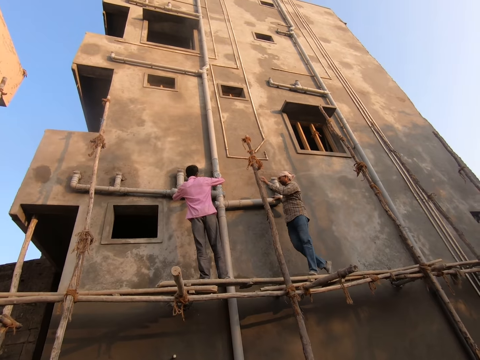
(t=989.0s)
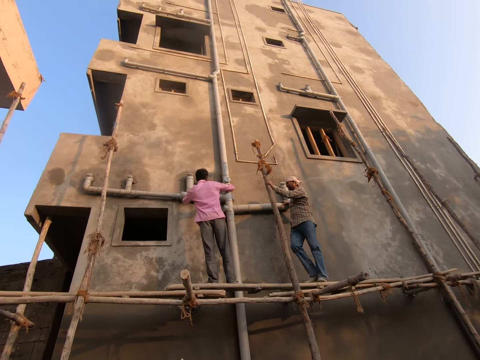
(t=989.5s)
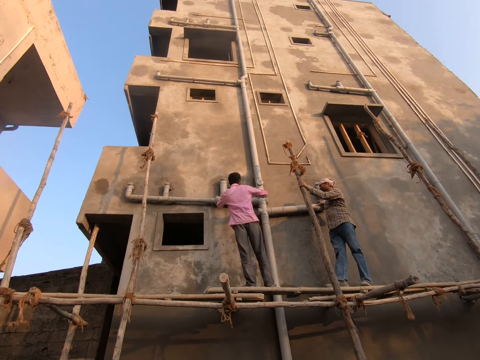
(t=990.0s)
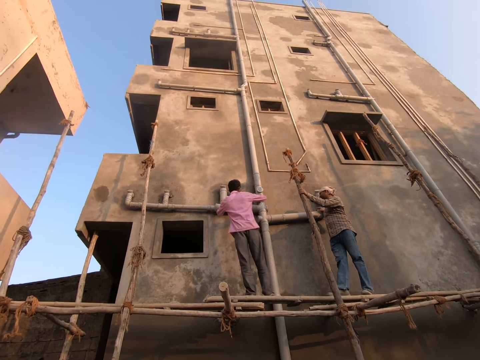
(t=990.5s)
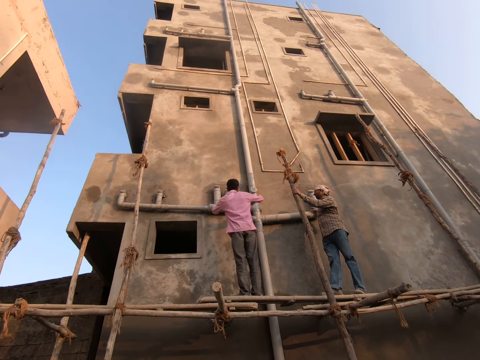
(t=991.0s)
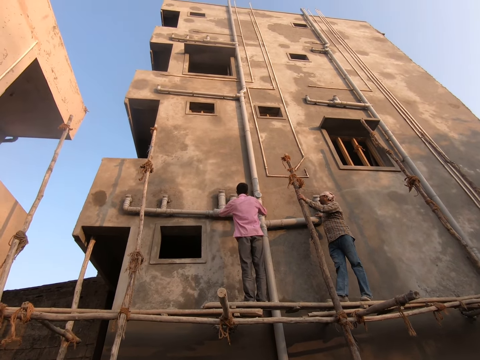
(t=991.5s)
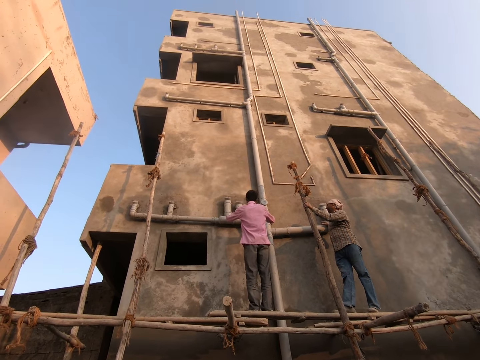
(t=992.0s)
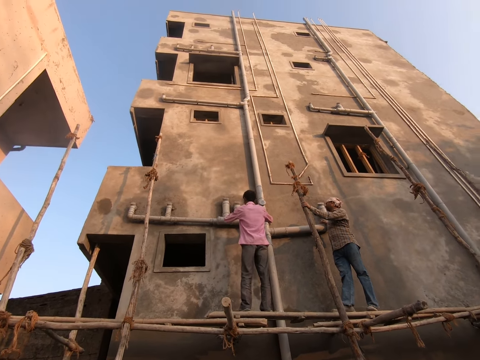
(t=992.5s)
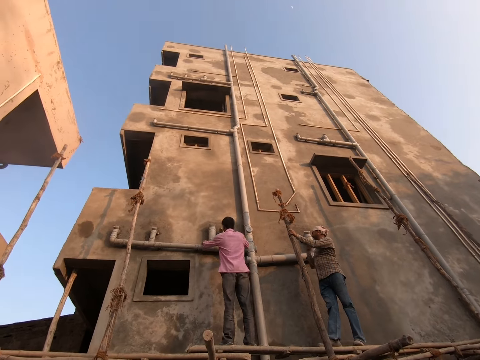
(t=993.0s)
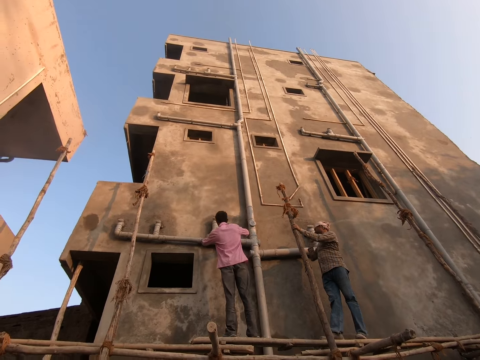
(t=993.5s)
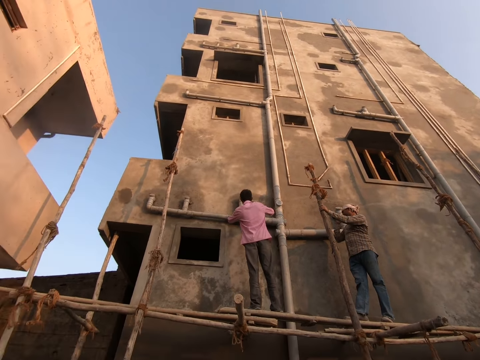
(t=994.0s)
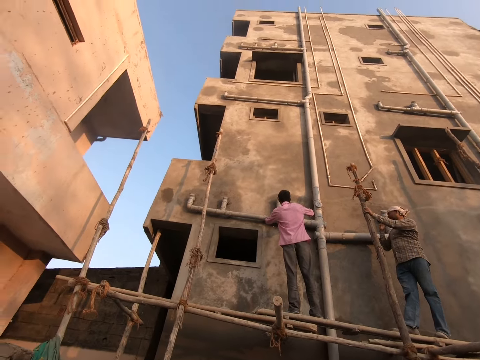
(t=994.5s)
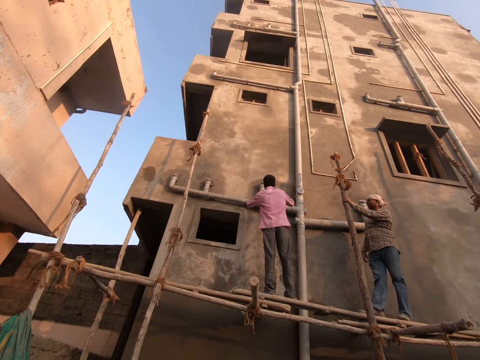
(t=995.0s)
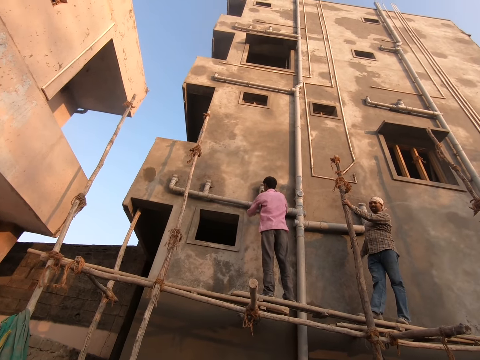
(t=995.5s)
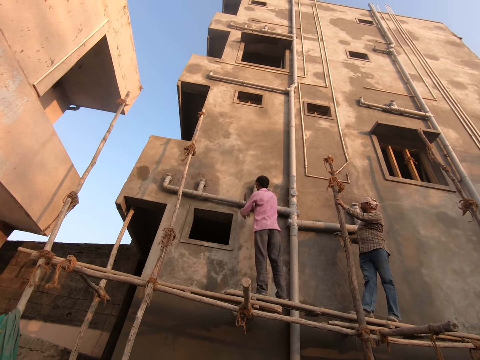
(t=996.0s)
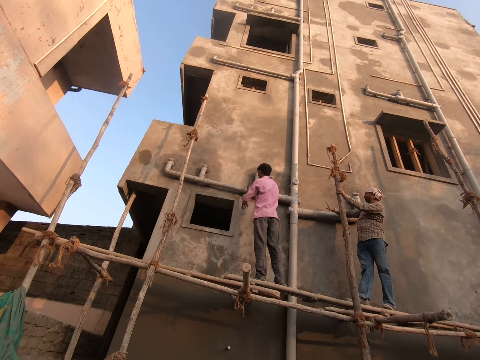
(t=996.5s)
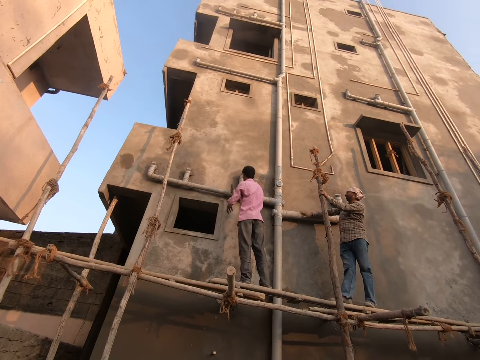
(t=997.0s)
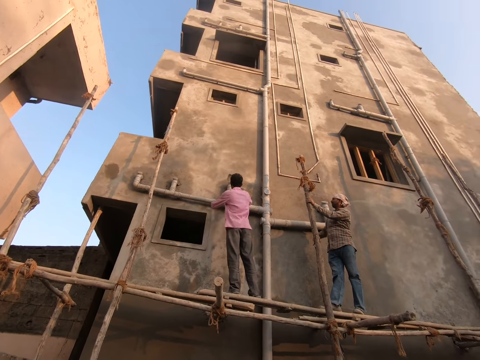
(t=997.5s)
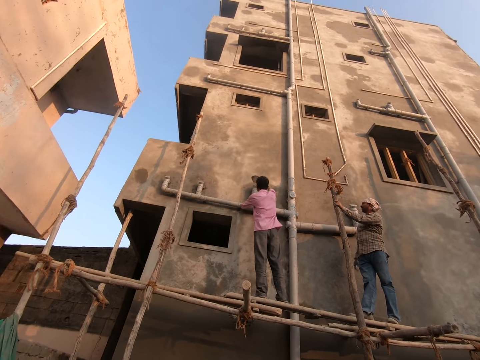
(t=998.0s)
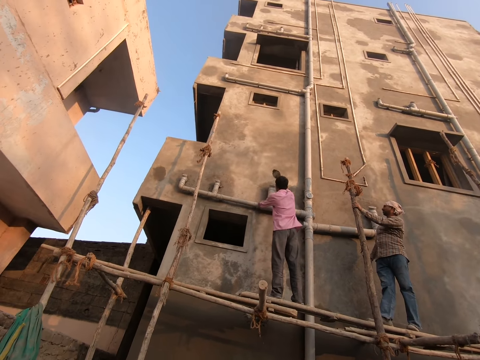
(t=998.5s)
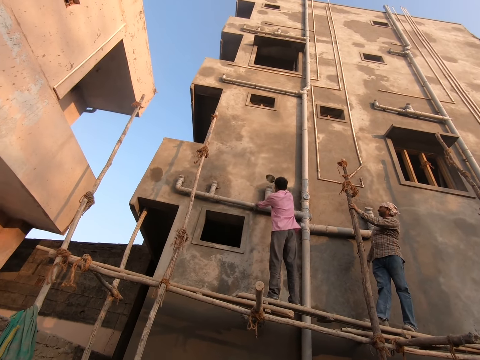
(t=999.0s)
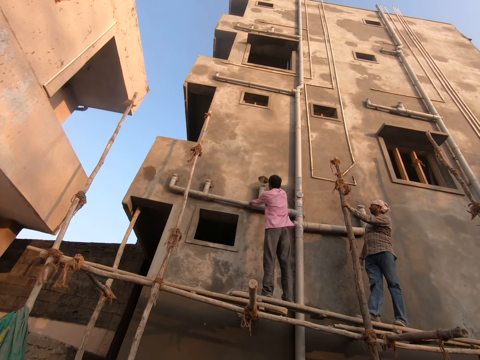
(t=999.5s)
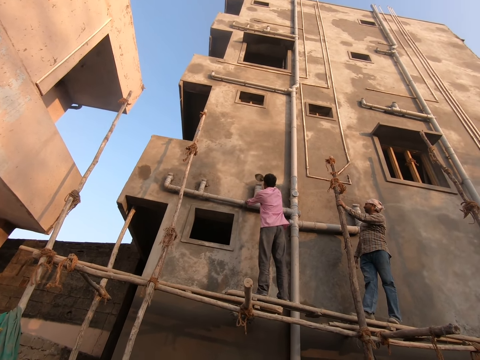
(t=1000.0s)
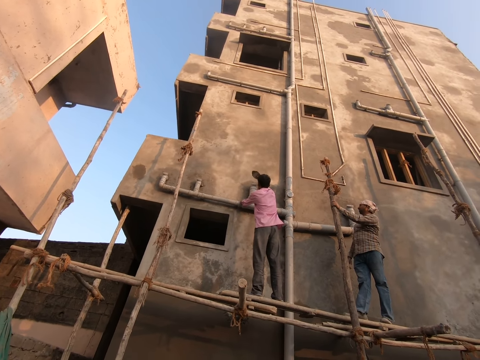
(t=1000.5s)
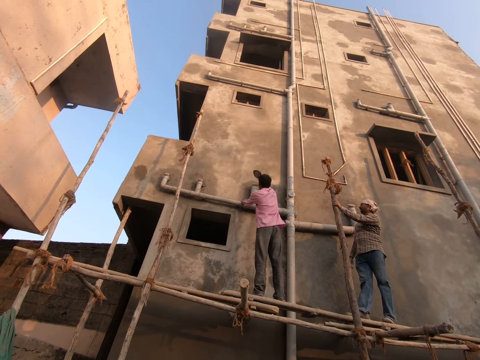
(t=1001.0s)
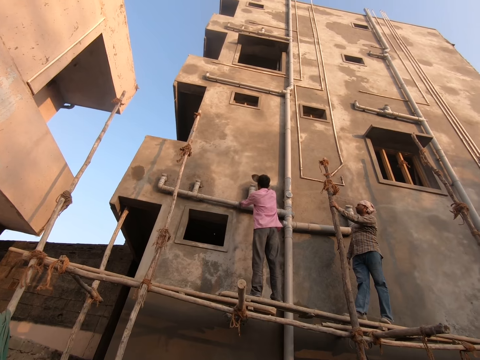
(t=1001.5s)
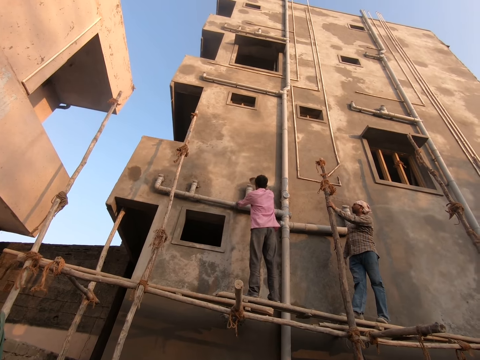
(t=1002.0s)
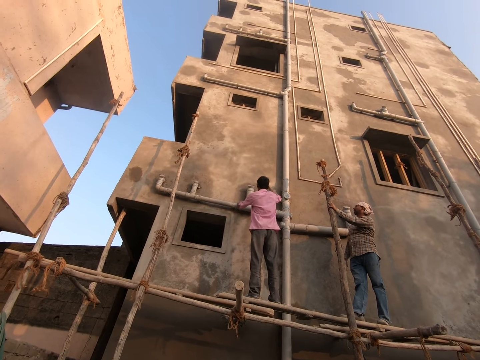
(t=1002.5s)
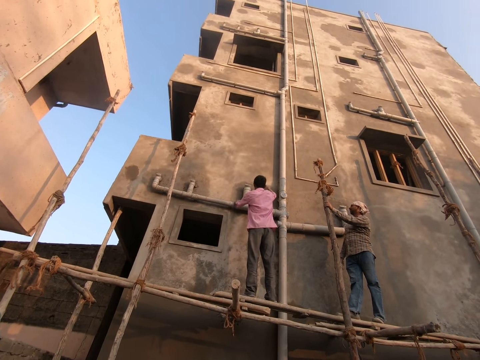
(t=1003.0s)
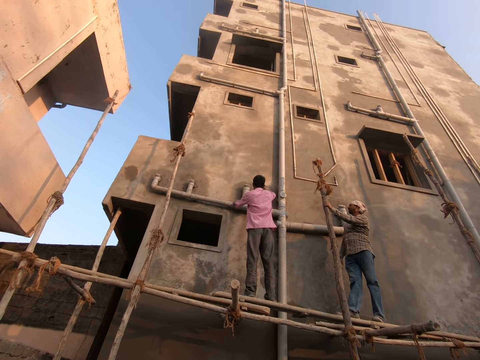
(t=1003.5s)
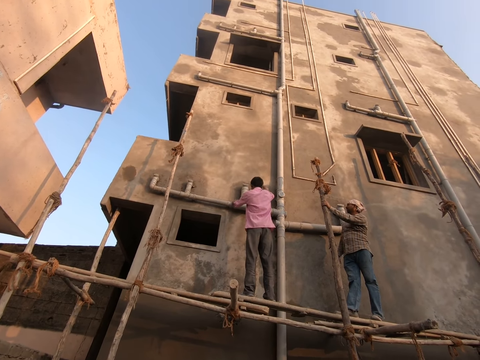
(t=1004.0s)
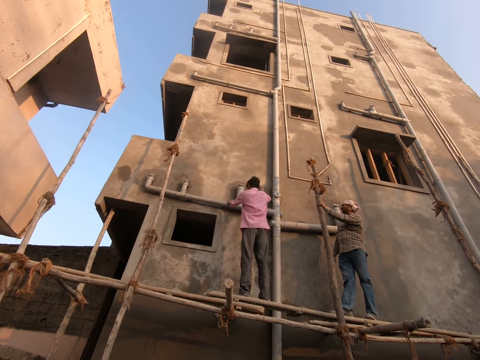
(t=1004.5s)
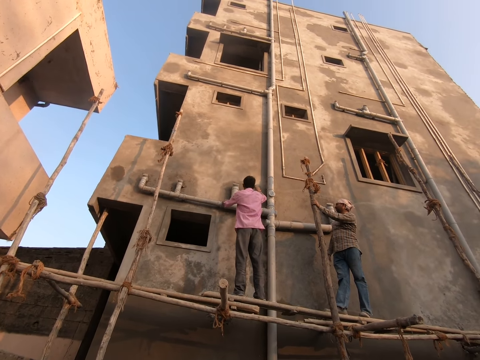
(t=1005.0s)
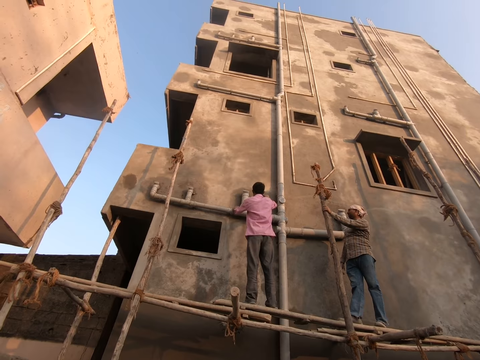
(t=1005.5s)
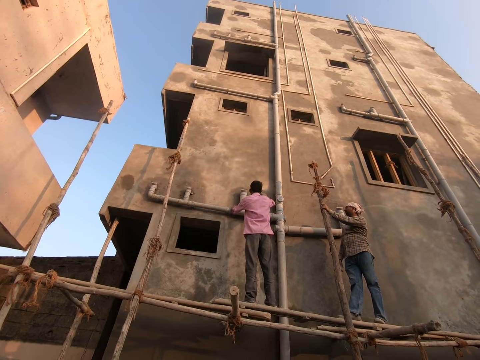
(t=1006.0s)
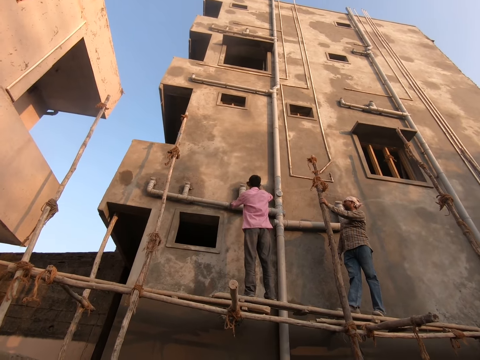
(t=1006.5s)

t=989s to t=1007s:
A male walks along the construction pole. He converses with the camera wearer. He holds the pipe with his hand. Another male hits the pipe with a trowel. The other male converses with the camera wearer.

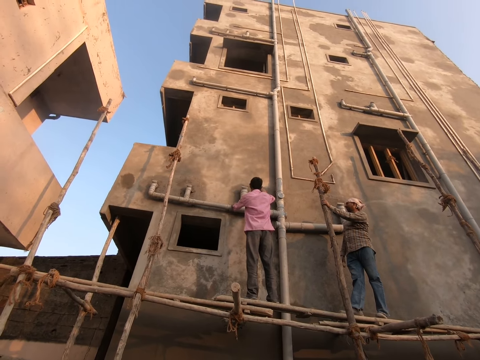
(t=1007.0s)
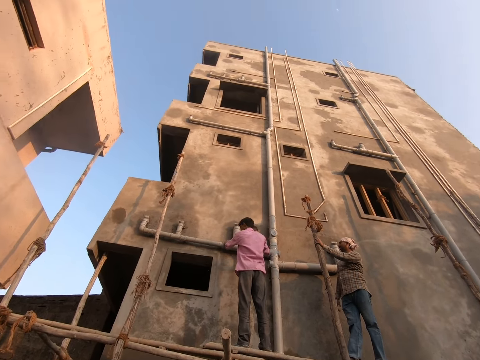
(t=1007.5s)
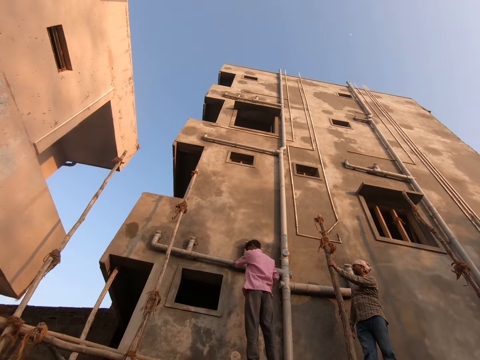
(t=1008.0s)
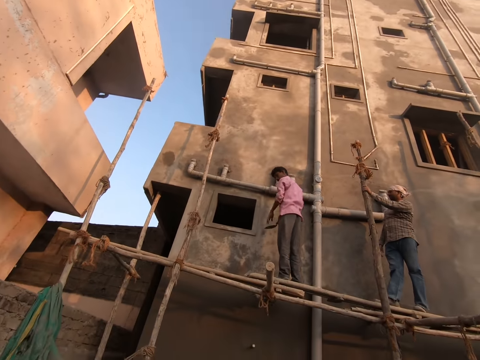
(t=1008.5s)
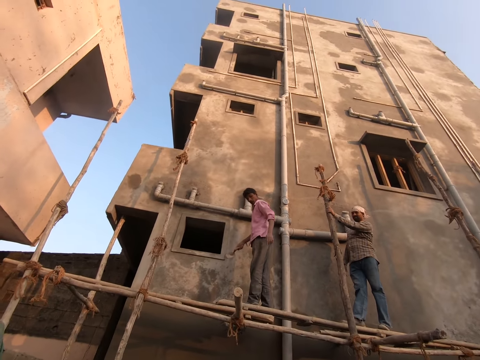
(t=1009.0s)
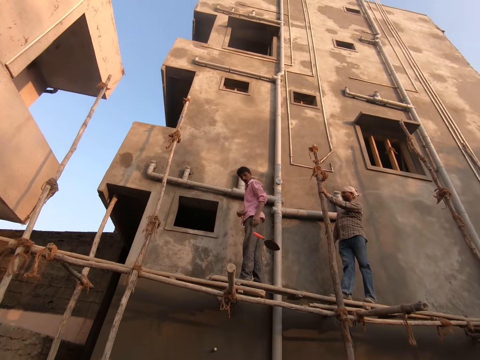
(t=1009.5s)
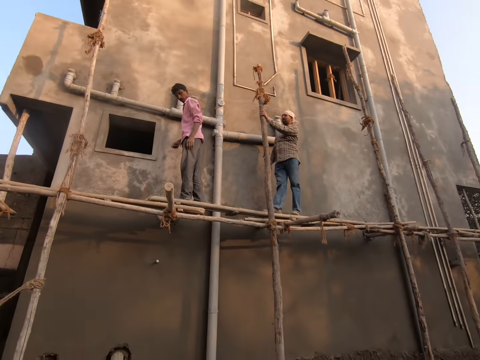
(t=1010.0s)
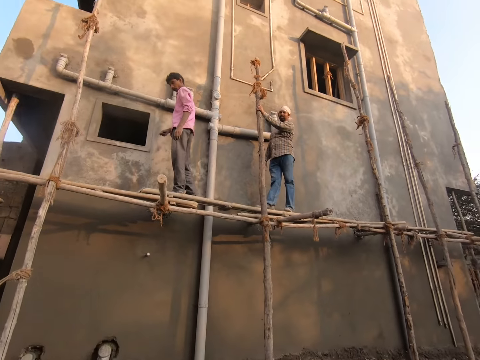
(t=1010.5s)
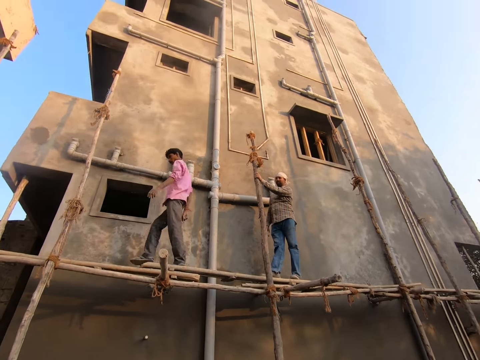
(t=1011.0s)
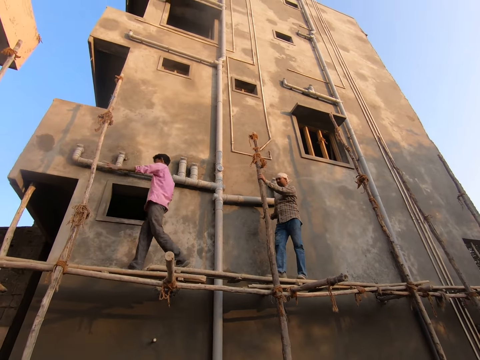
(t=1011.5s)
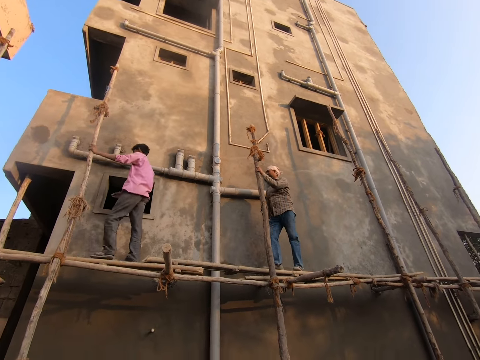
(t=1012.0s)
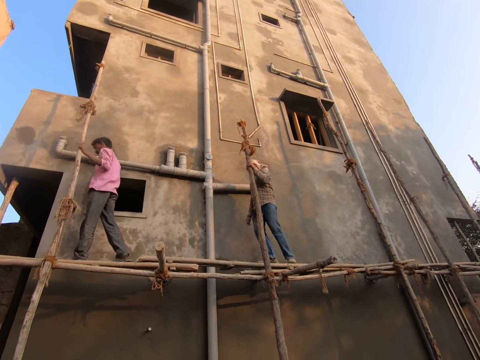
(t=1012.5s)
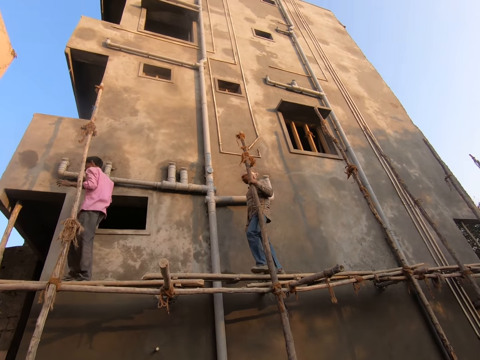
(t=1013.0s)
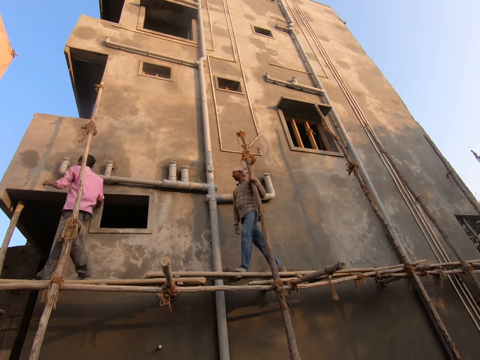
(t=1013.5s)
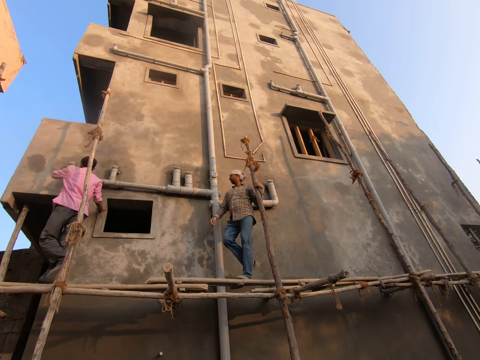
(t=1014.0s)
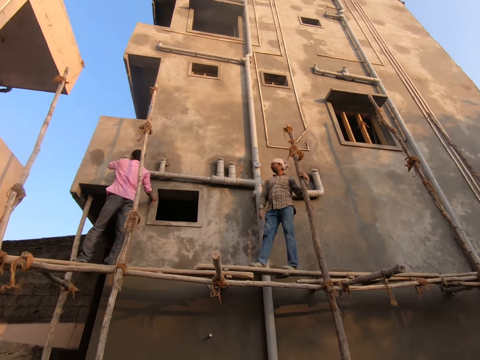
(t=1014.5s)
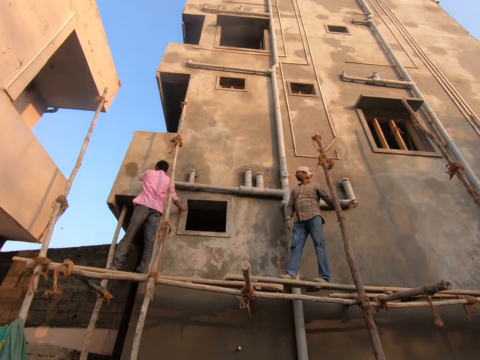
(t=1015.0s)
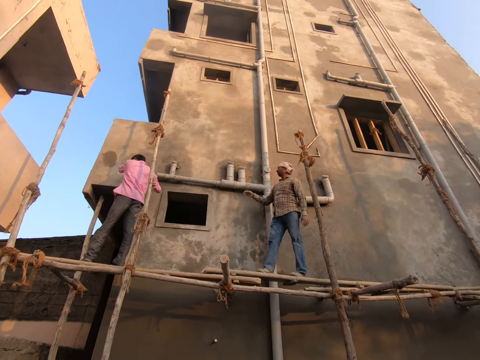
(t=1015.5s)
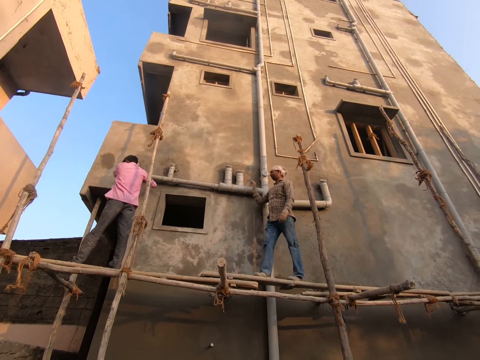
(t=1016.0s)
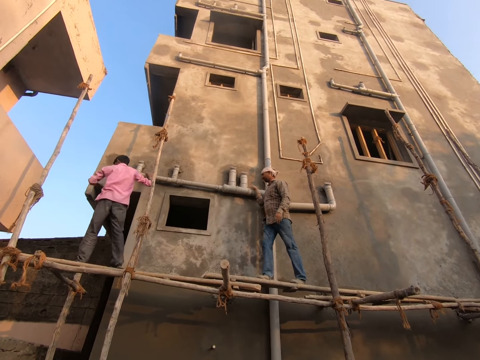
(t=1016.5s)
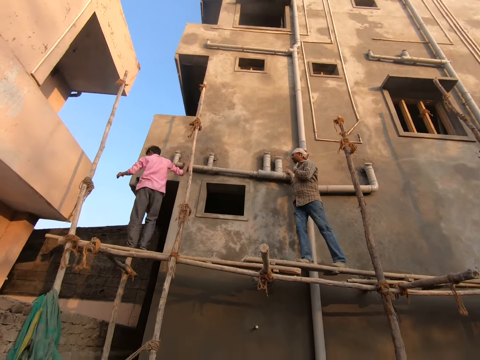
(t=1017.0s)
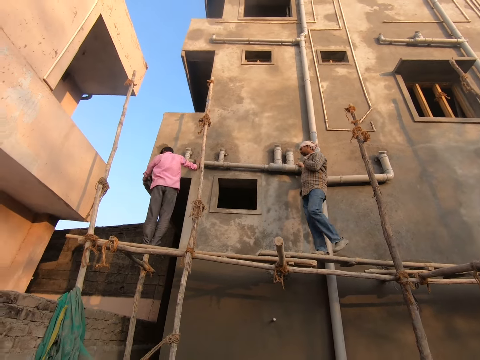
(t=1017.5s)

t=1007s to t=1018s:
A man drops a trowel on the ground. He walks along the construction poles and holds a scaffold pole. Another male converses with the camera wearer. The other male walks along the construction poles. The man touches drainage pipes. The other male touches the pipe.
